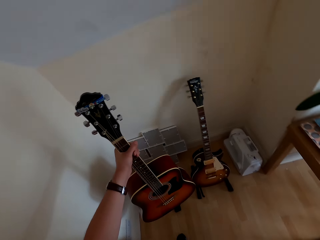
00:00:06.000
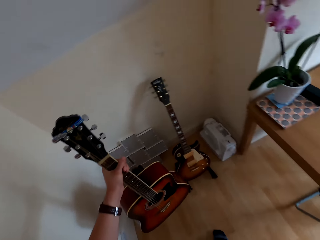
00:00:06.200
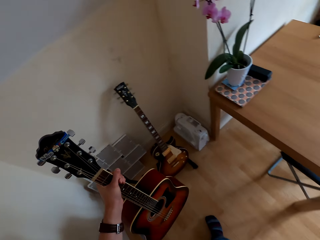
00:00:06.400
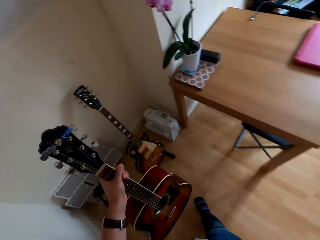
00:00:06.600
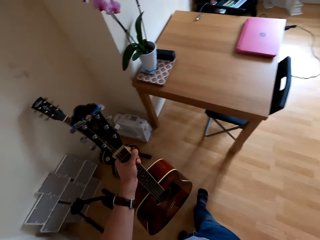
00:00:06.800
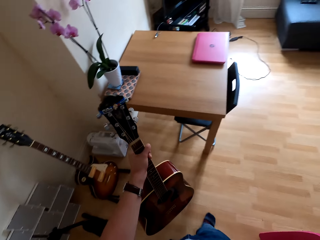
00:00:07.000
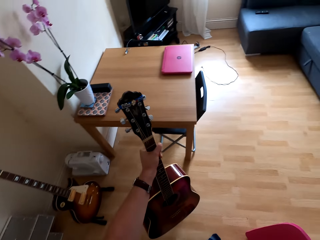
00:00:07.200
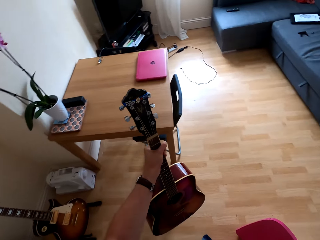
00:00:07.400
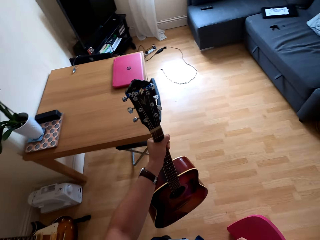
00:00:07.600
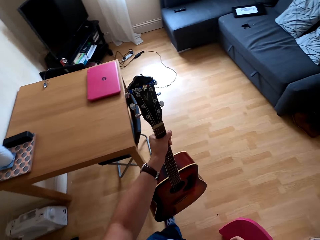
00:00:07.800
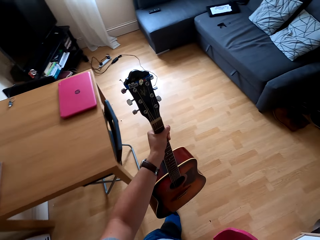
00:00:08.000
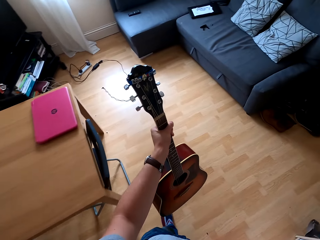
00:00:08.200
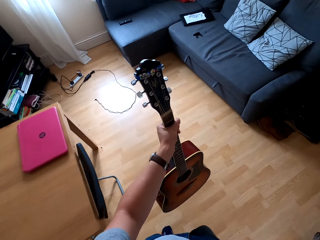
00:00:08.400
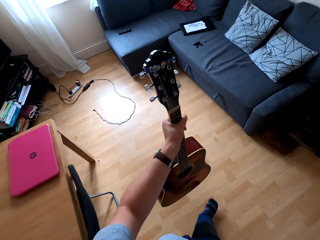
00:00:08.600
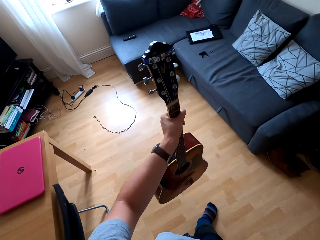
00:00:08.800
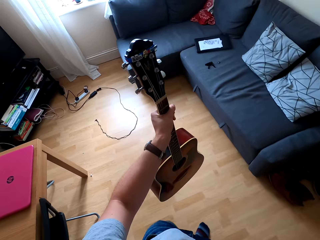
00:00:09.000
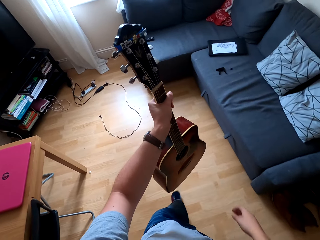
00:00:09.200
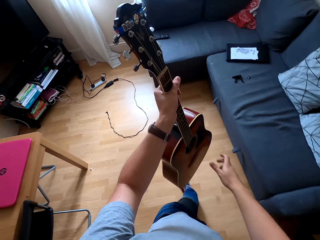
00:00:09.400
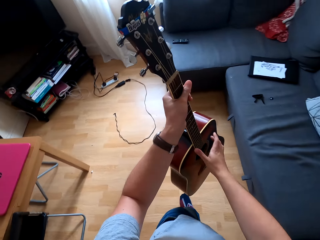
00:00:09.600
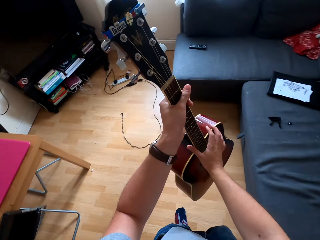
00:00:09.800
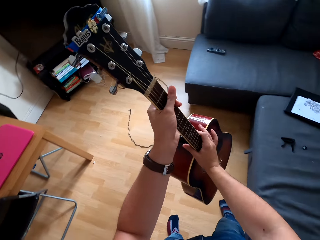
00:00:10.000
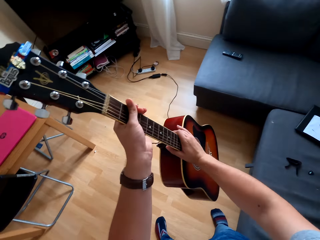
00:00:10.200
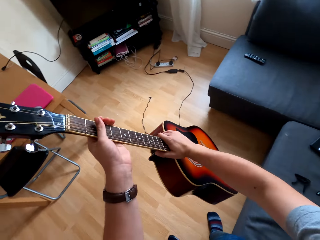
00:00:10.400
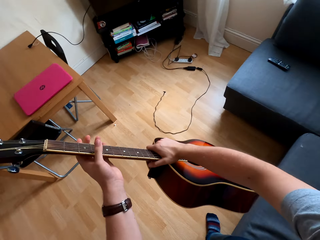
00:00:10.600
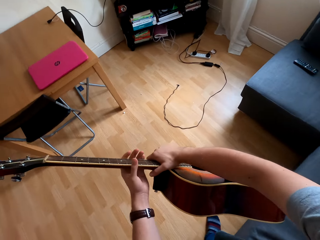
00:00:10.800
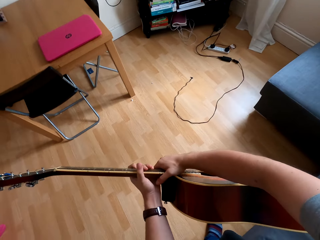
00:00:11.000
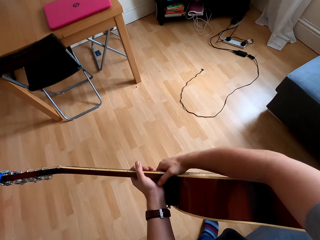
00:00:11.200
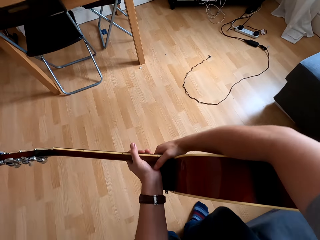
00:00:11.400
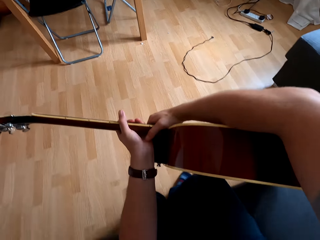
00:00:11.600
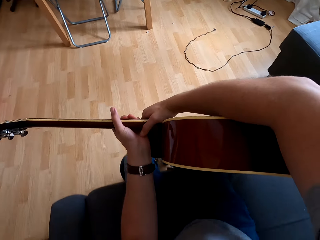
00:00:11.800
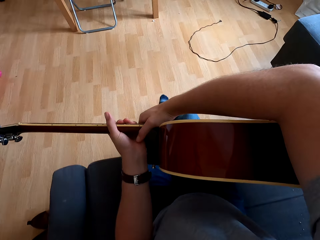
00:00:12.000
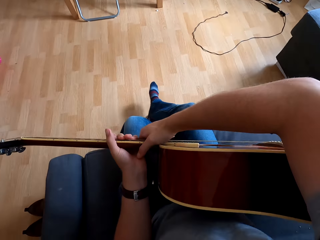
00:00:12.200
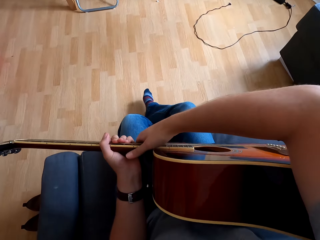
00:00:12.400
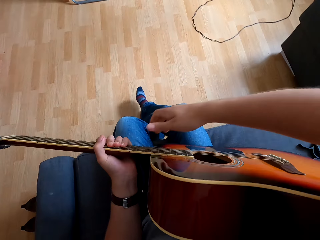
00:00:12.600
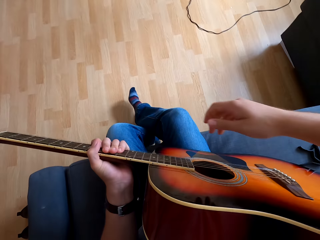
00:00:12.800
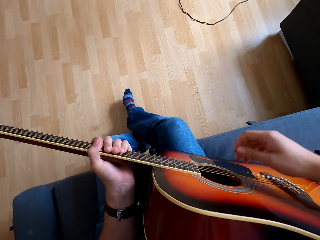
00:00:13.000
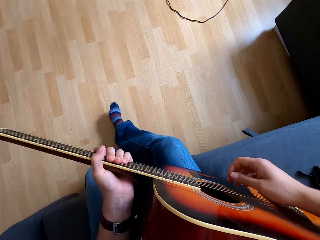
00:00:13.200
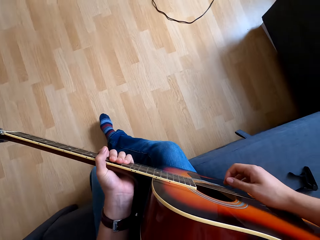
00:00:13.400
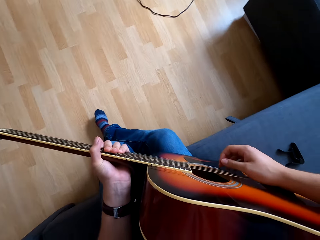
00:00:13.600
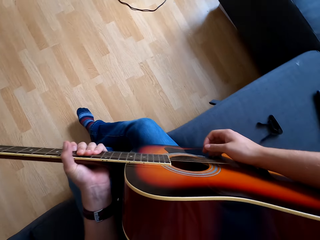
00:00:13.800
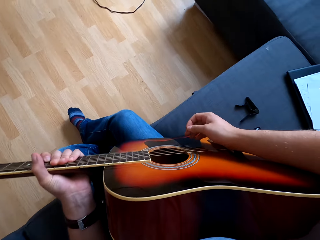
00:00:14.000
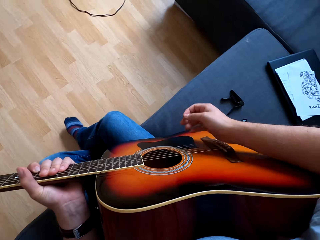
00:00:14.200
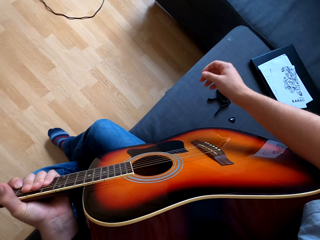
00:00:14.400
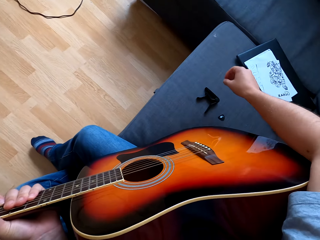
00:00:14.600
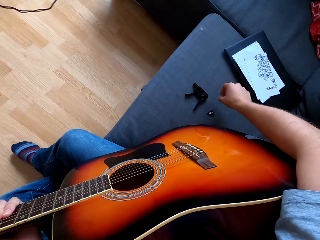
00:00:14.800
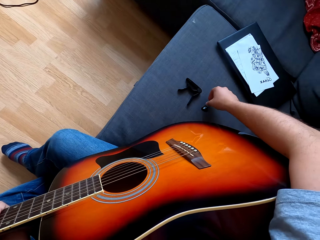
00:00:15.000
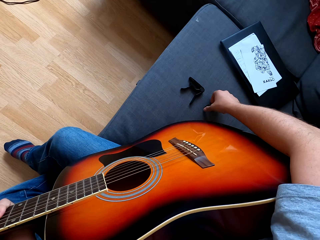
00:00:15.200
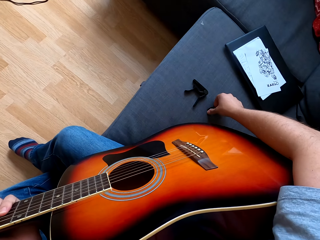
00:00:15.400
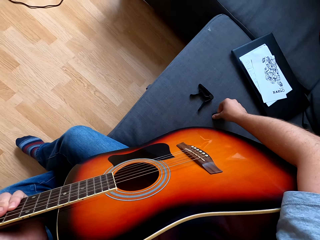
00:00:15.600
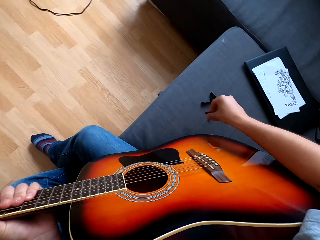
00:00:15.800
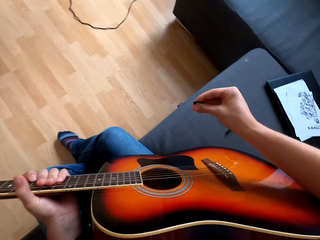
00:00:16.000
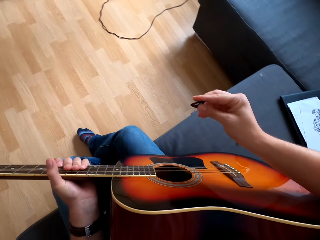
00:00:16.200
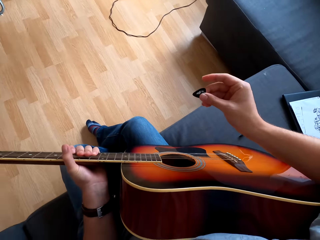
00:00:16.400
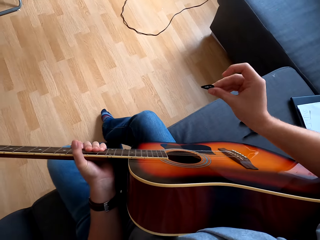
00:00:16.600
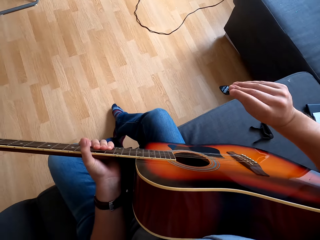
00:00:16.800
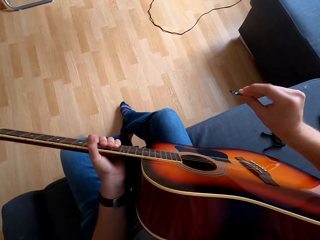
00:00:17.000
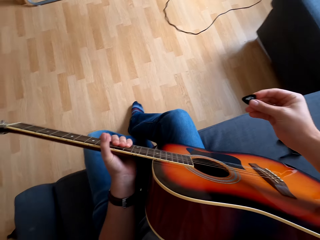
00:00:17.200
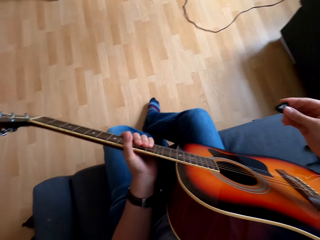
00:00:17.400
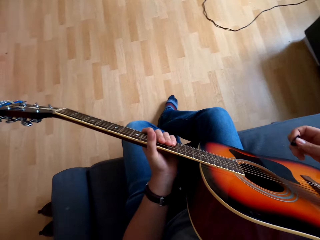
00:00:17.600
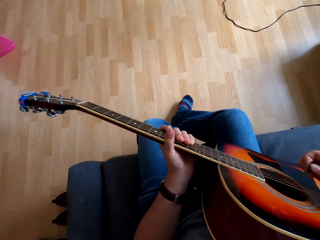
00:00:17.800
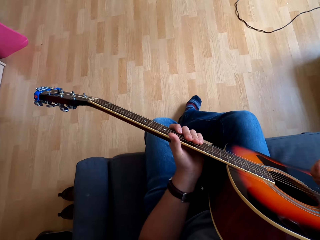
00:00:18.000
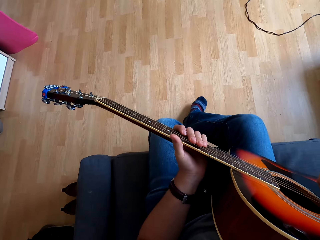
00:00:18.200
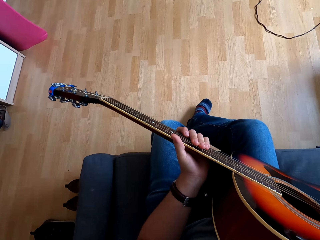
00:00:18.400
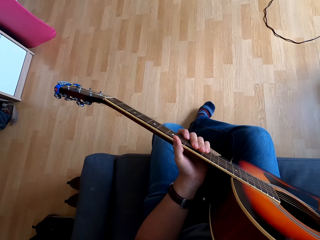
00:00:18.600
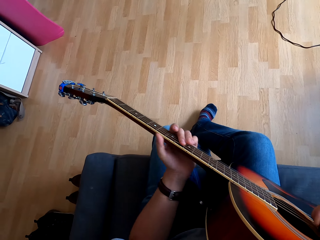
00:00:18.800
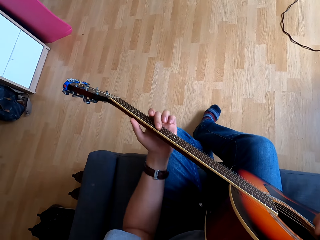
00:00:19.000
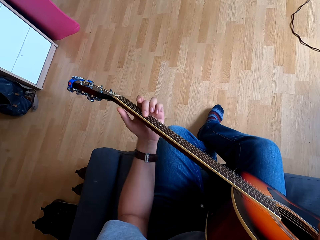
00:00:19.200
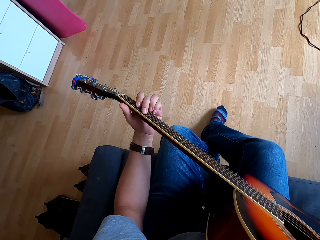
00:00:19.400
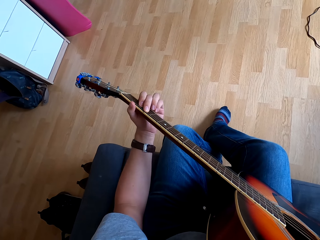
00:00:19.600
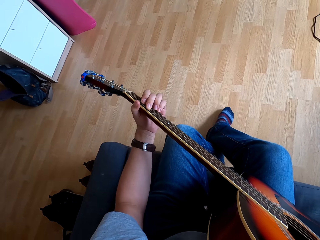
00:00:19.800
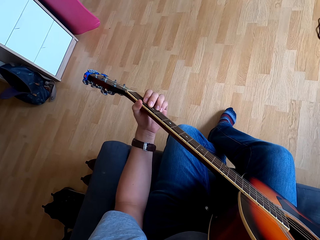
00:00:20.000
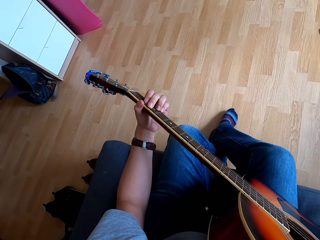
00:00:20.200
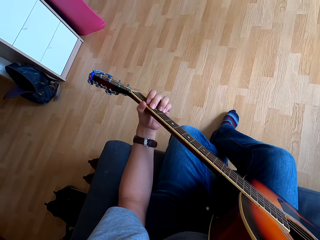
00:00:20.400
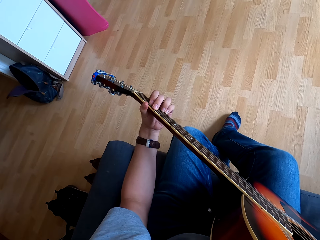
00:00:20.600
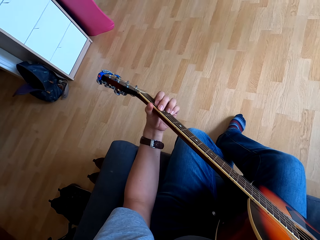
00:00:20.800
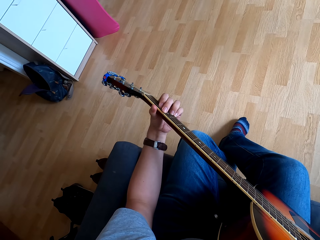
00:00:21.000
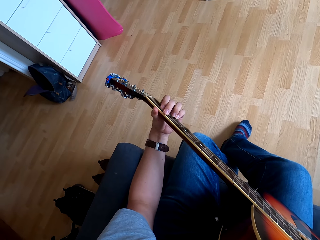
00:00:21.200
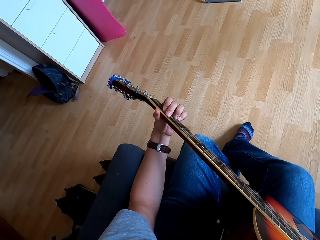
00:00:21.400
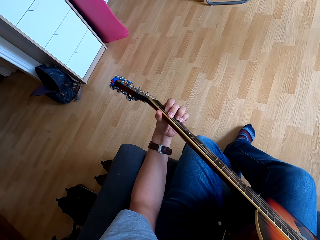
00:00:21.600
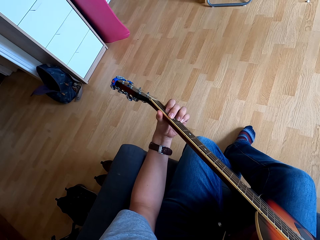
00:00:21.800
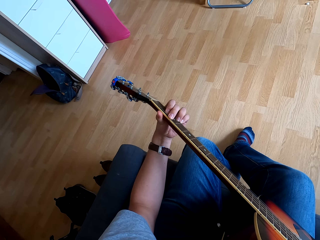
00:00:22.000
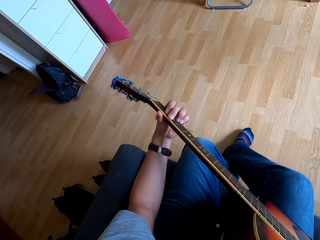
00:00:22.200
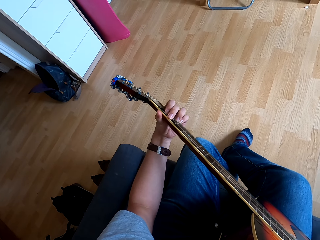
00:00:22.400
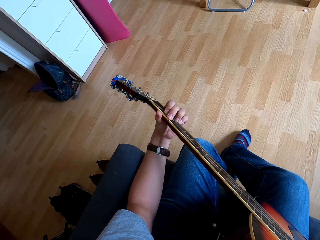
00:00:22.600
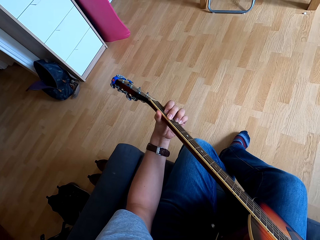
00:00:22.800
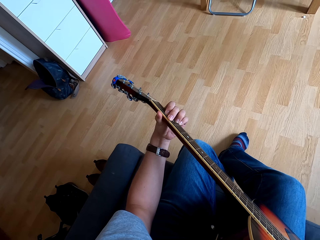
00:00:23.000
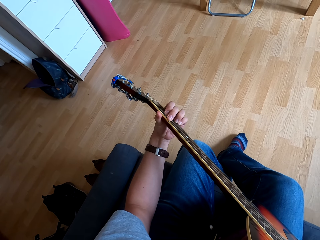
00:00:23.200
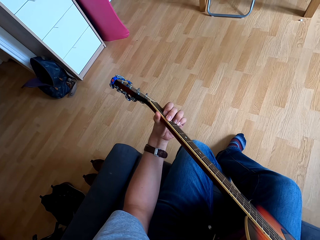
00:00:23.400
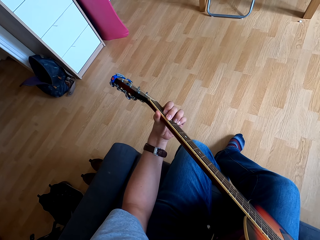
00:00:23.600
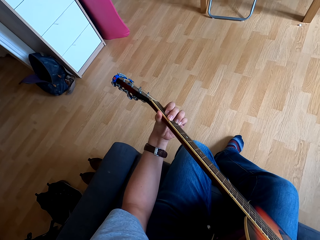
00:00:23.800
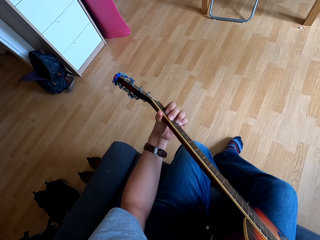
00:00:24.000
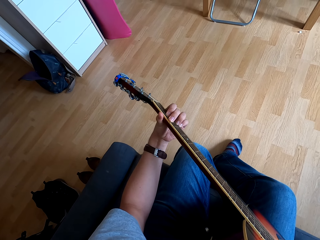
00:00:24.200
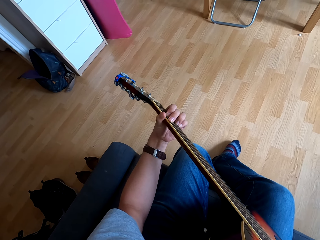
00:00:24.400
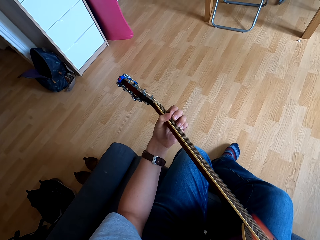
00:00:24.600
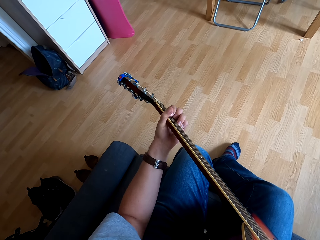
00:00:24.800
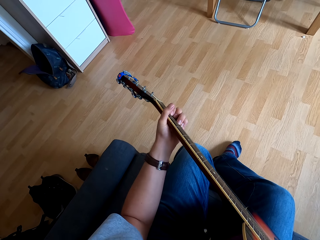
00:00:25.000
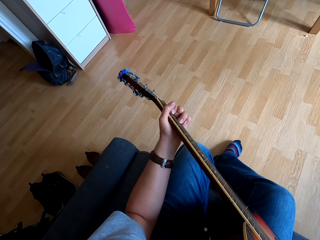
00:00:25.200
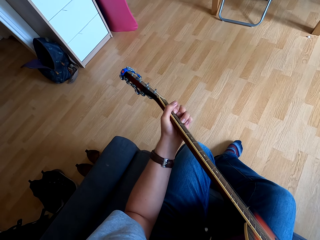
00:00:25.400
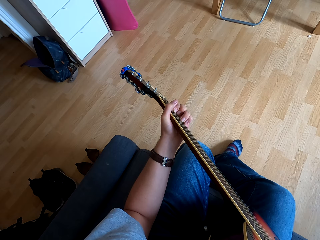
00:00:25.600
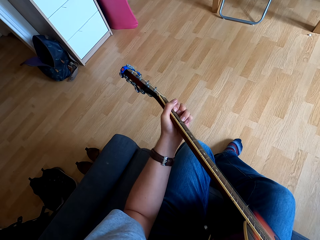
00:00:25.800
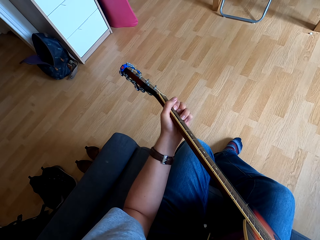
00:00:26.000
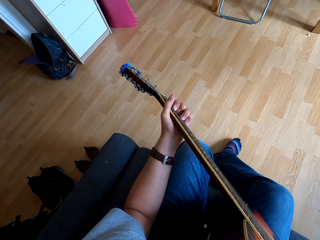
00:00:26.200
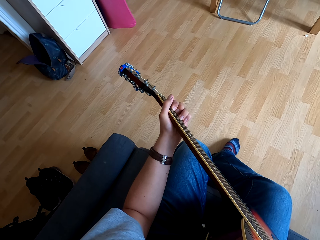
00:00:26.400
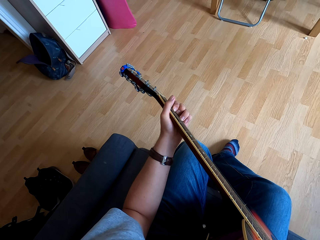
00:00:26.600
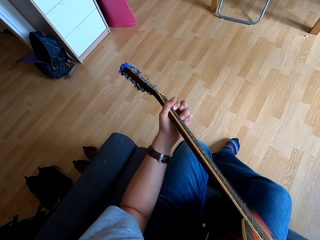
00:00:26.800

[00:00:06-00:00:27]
The camera wearer walks in a room. They sit on a couch. They pick up a sponge or plectrum on the couch. They play the guitar, put fingers on the strings.
